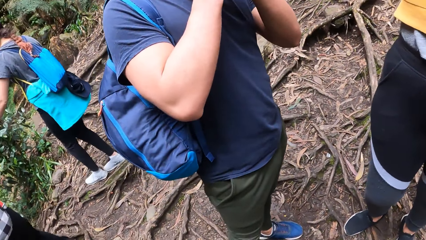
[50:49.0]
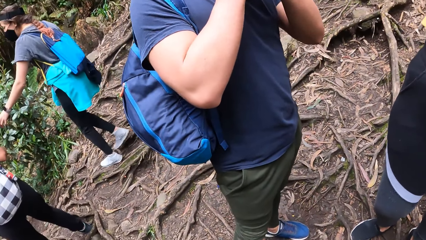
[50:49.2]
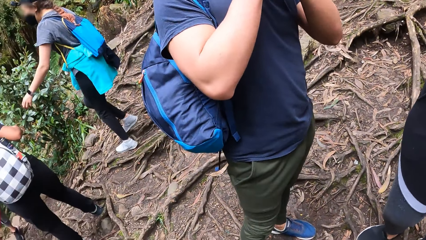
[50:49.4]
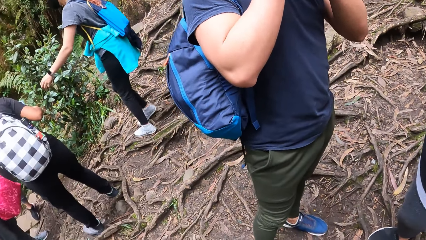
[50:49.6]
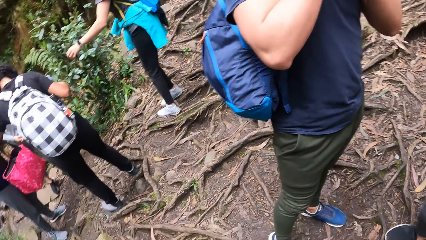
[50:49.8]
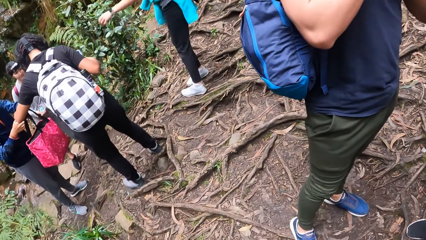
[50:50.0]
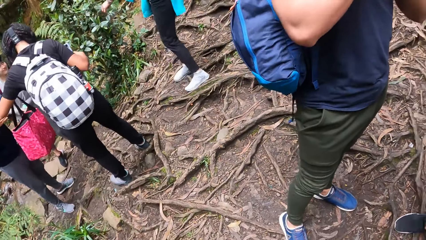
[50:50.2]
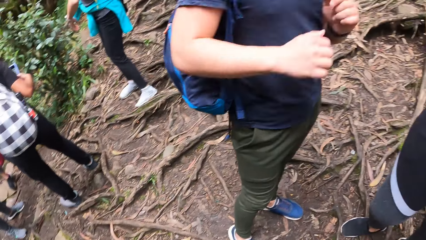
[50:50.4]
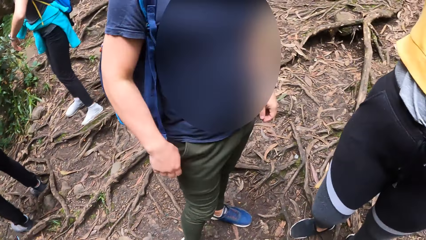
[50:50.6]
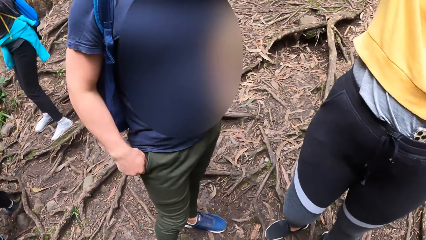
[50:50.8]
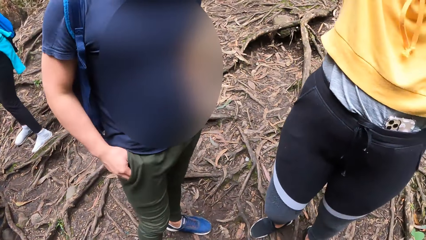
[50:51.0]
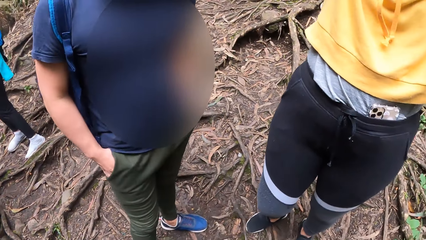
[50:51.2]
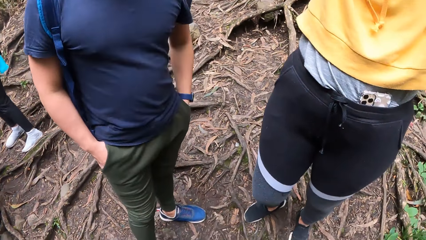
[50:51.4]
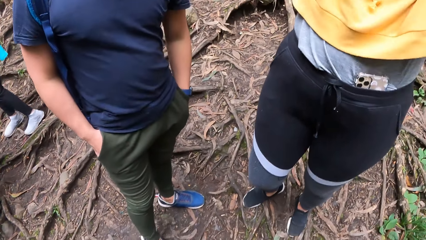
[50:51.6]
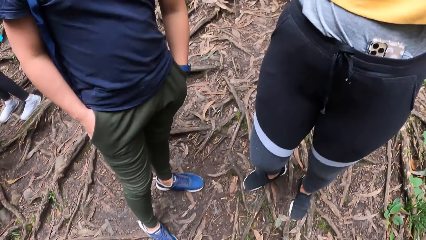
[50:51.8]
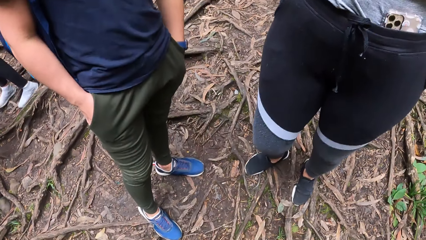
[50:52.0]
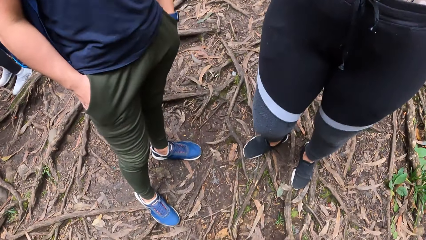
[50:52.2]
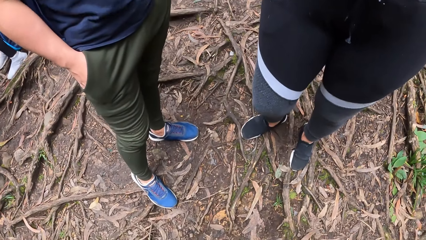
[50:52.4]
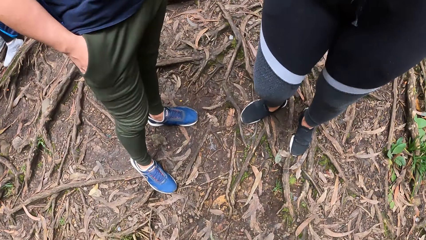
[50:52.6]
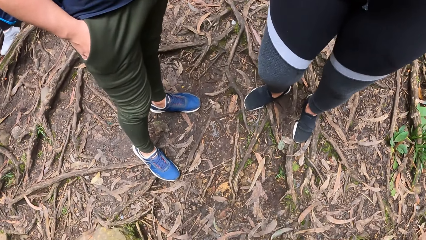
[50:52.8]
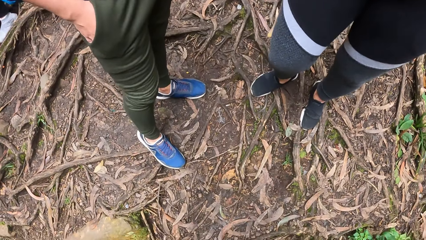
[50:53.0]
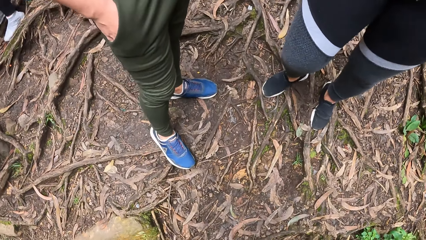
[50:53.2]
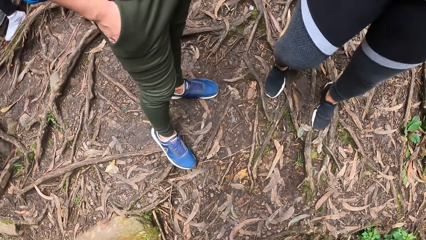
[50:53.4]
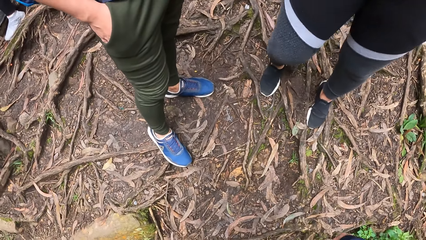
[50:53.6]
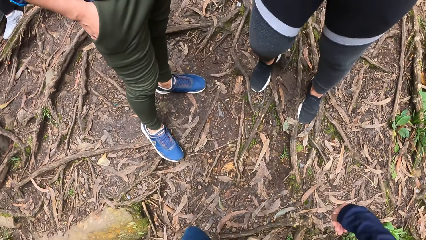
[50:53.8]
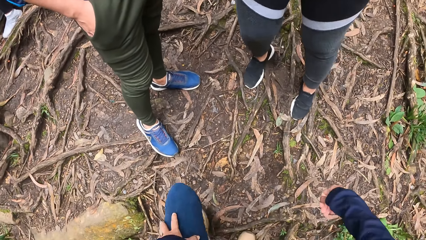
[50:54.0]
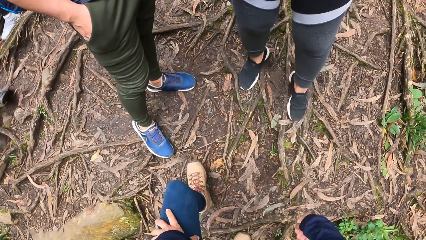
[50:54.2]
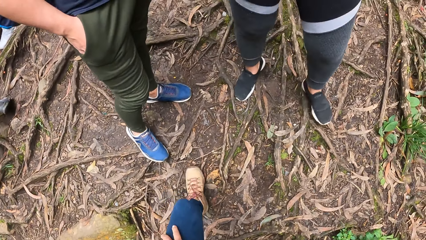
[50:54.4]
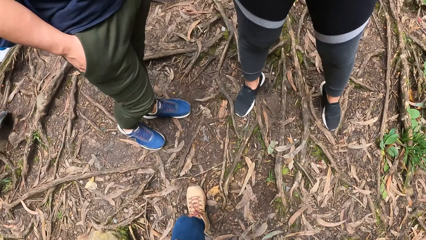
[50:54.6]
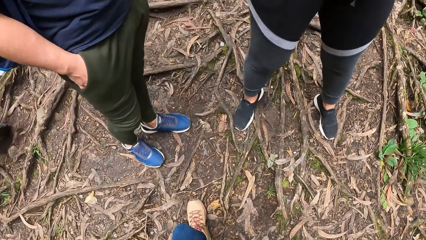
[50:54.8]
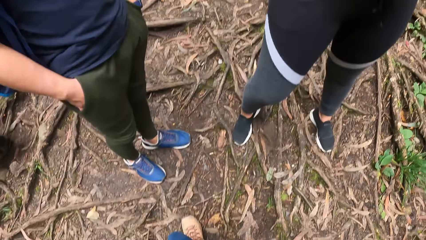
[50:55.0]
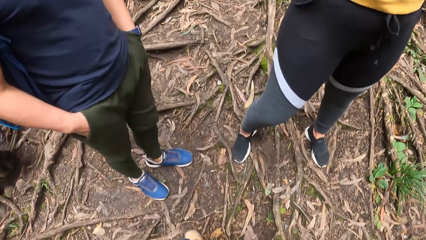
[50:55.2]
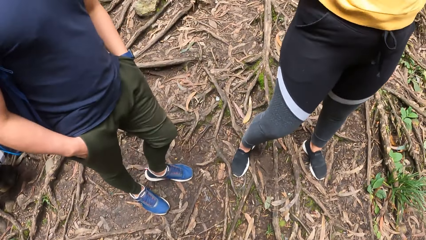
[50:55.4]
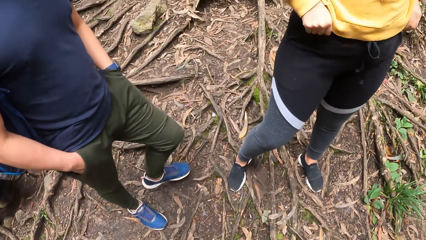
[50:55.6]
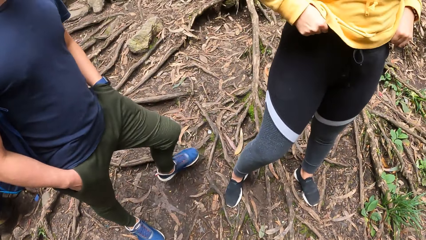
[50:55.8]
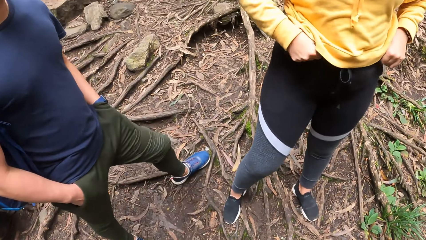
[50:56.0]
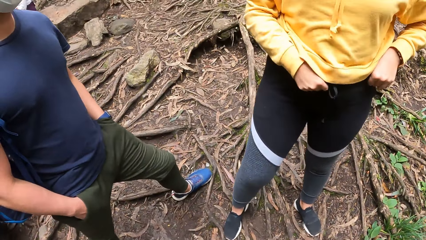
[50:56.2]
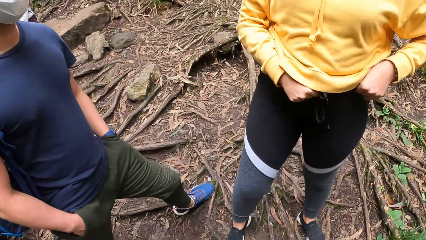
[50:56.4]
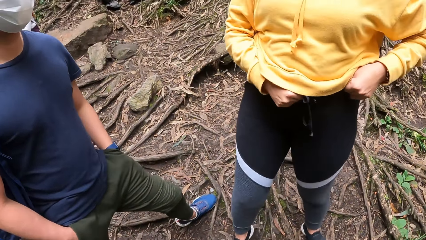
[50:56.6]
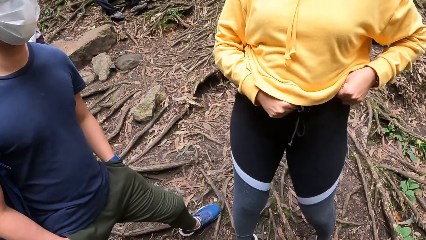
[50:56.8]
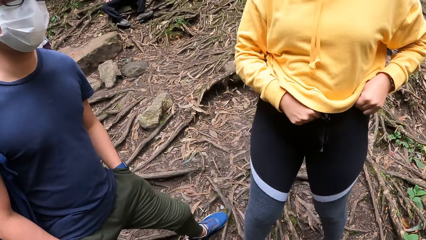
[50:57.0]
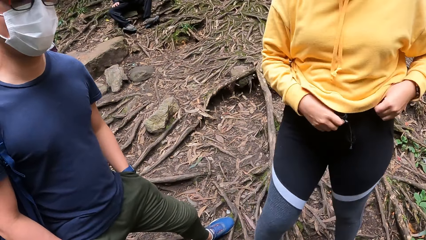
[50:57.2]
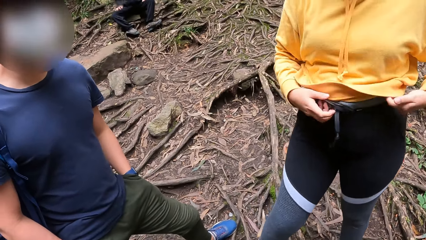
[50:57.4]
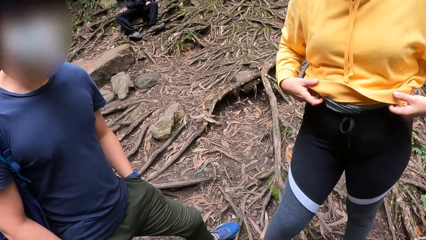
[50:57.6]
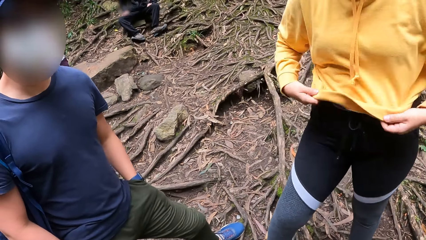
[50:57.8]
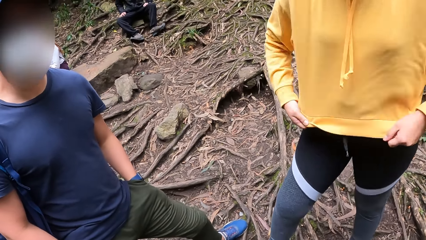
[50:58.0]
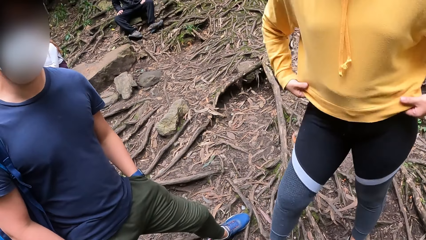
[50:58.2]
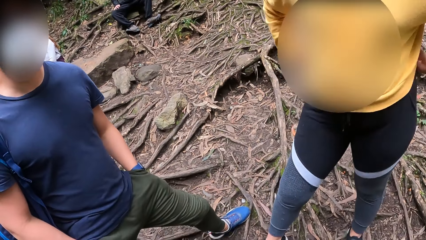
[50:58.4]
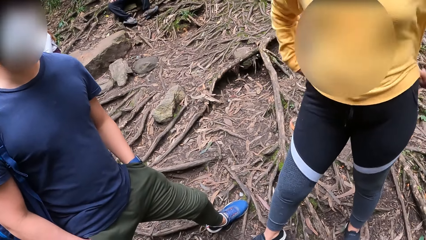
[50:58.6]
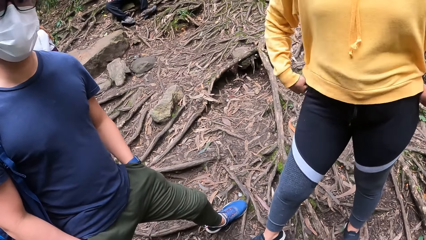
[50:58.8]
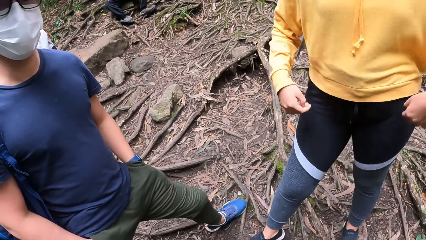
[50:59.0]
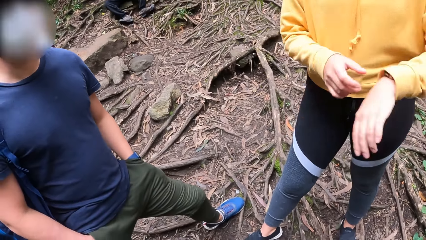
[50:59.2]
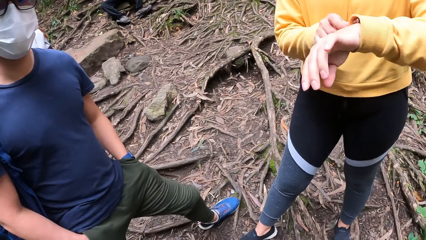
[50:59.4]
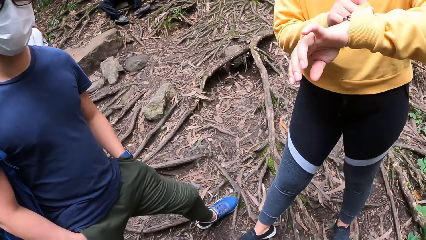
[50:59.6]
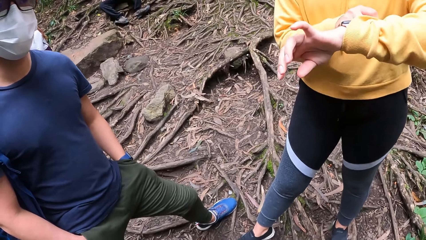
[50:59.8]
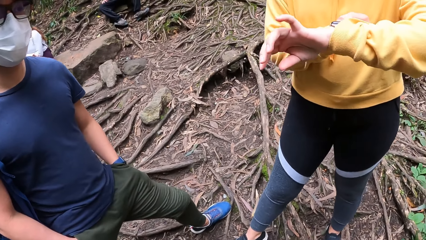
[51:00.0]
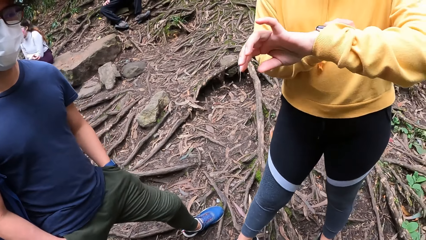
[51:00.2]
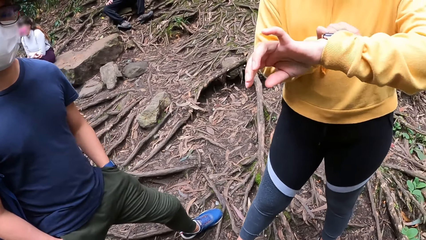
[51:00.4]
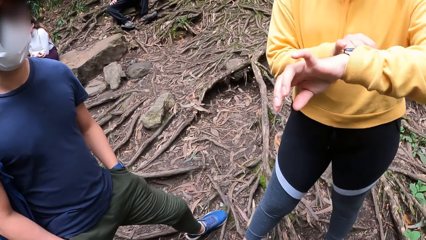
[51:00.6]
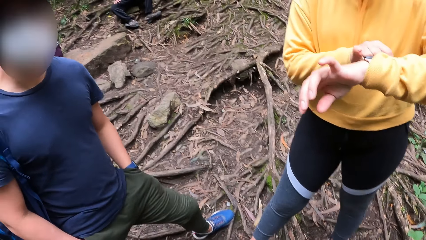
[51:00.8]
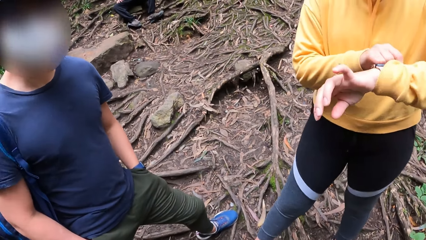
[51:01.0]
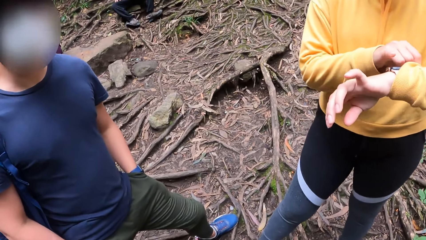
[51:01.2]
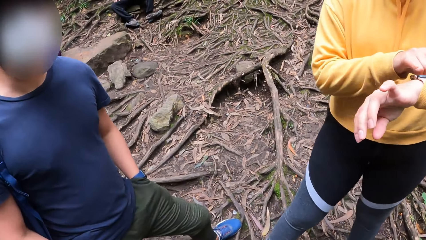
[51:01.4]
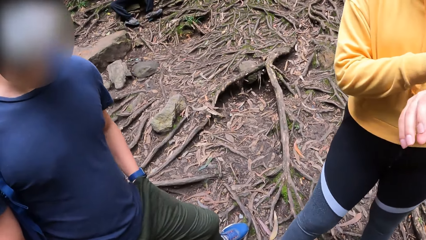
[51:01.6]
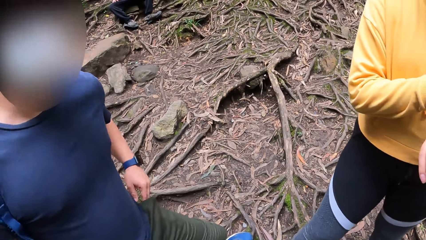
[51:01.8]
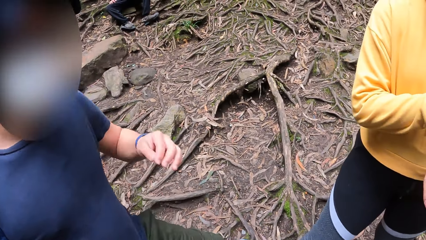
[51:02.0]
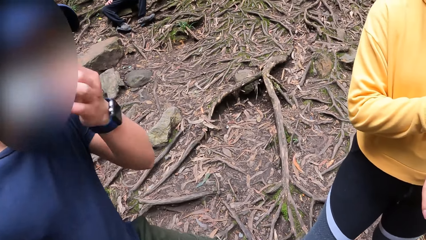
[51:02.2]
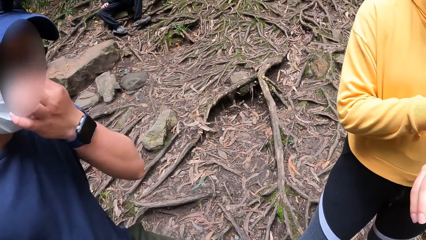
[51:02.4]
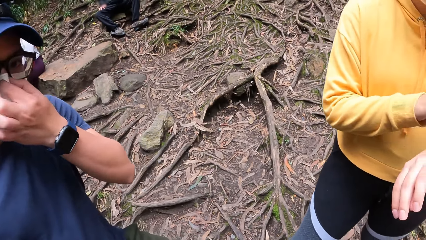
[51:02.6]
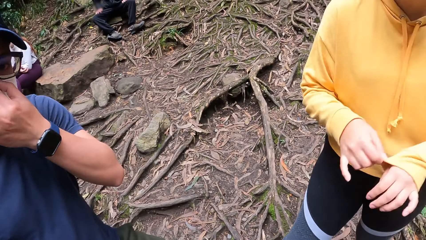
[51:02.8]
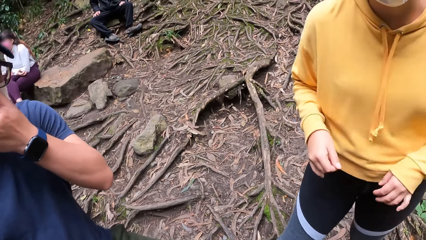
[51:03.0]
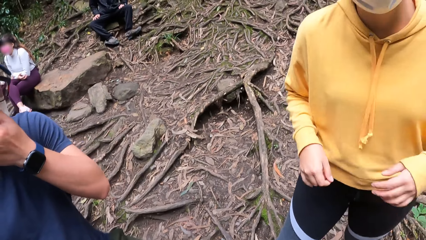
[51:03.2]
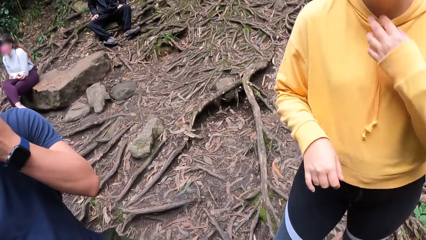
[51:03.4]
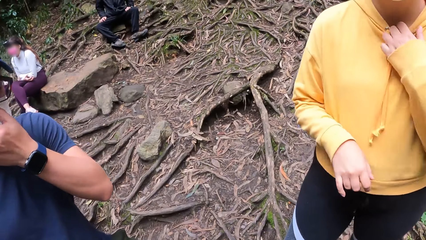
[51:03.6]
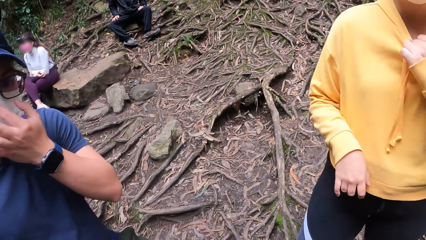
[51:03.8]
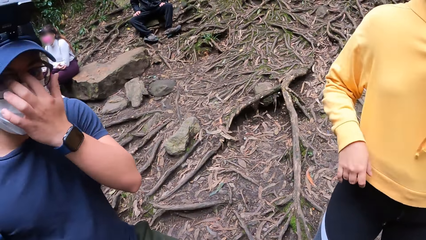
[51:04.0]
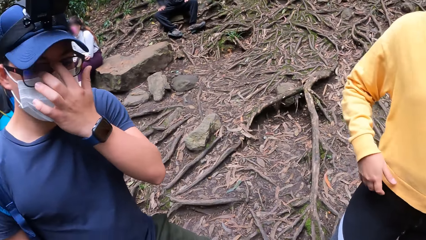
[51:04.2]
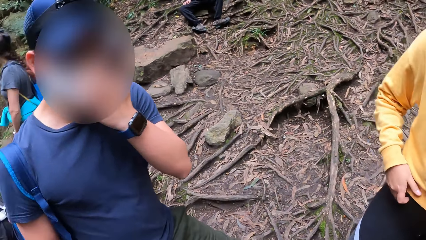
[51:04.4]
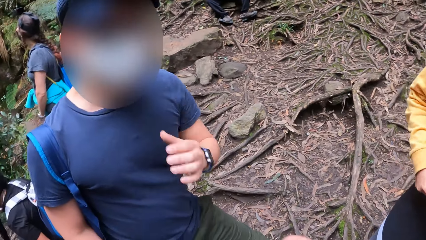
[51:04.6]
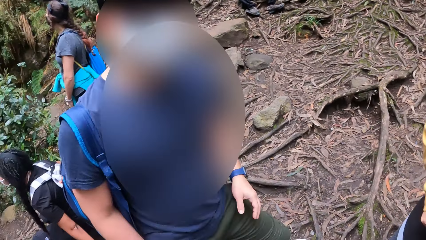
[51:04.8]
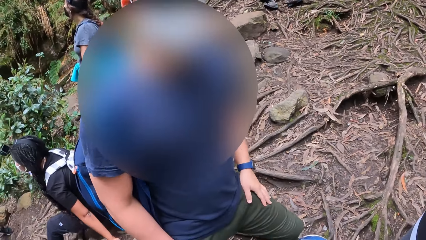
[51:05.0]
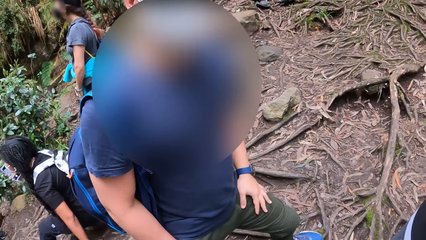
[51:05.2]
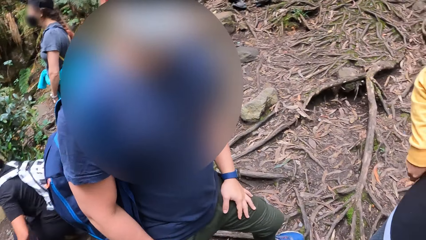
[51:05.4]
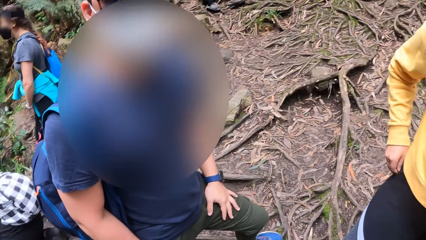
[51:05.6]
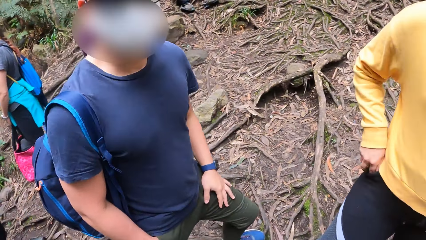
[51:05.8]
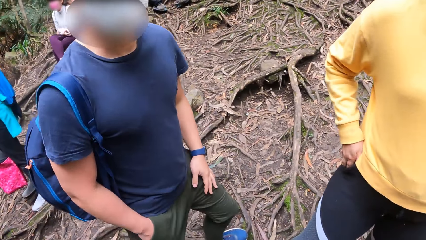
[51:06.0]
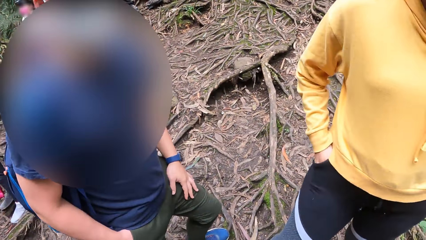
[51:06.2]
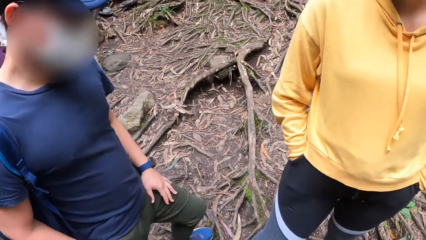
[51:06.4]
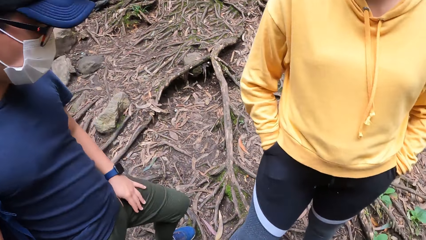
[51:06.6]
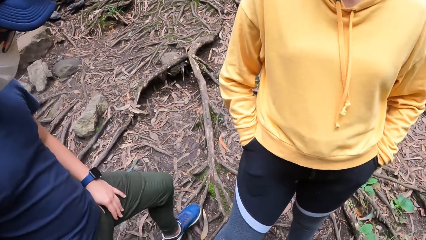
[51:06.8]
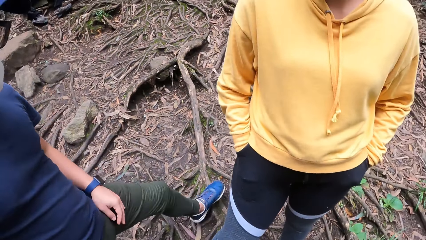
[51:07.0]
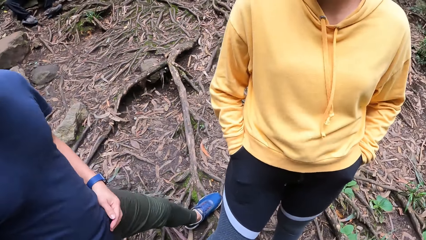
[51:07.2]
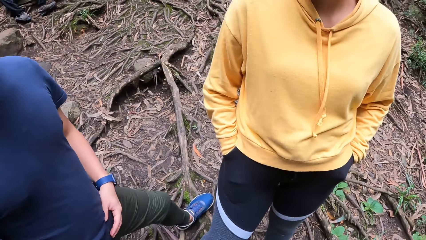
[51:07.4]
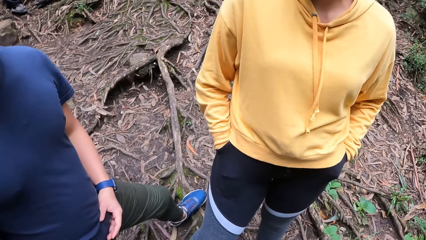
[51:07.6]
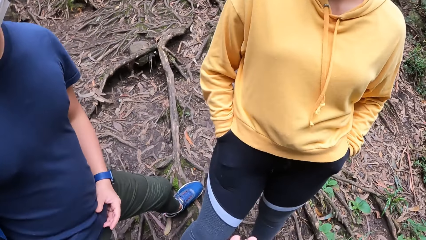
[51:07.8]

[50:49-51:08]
A person walks around. A man pockets his hands. The camera wearer stares around. They move around. A woman pulls up her leggings with her hands. The man stares around. The woman adjusts the trouser. The woman pulls down her sweatshirt with her hands, adjusts the top, and checks a watch on her left hand with her right hand. The man removes his hand from the pocket. The man fits the nose mask on his face with his left hand and holds the mask. The woman pulls the hoodie. The camera wearer interacts with the woman and the man. The woman pulls the hoodie again. The woman puts her hands in the pocket.
